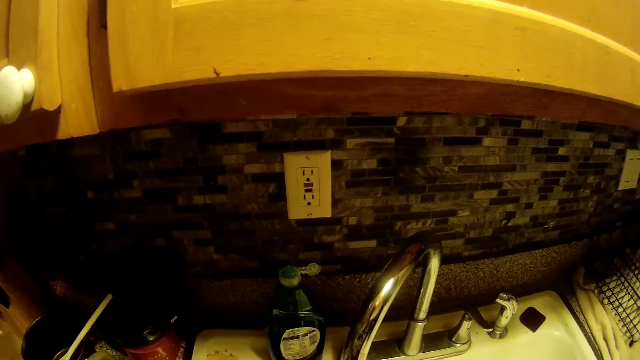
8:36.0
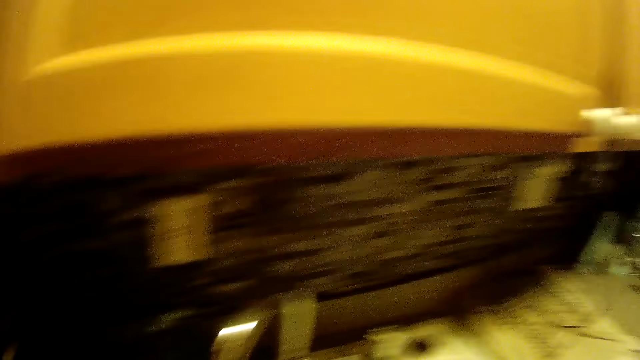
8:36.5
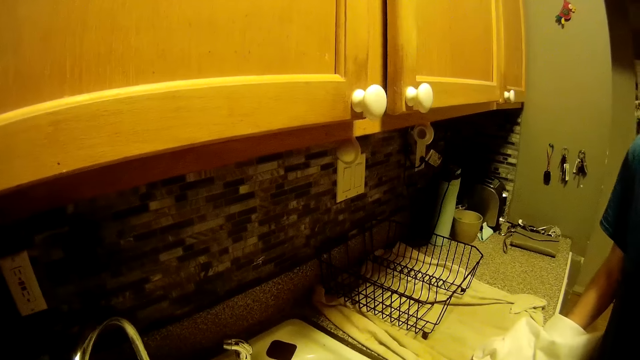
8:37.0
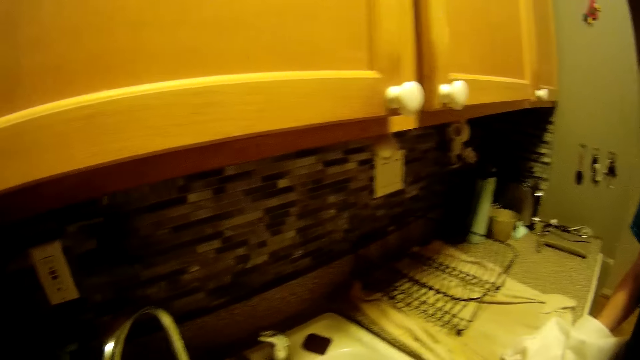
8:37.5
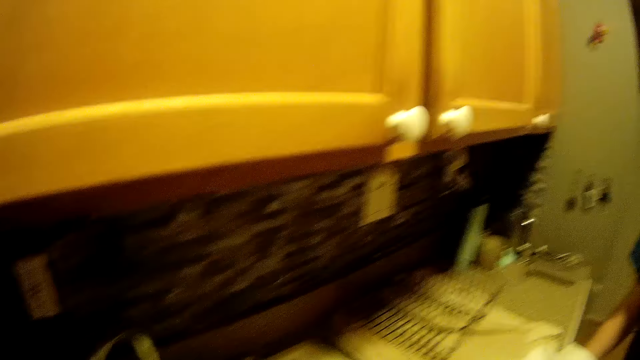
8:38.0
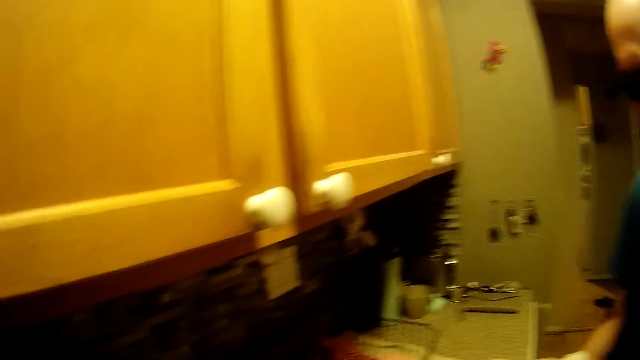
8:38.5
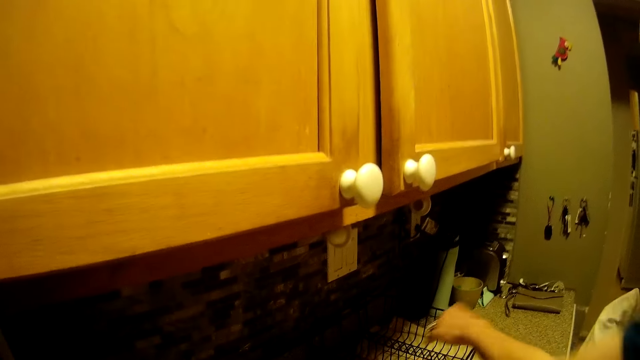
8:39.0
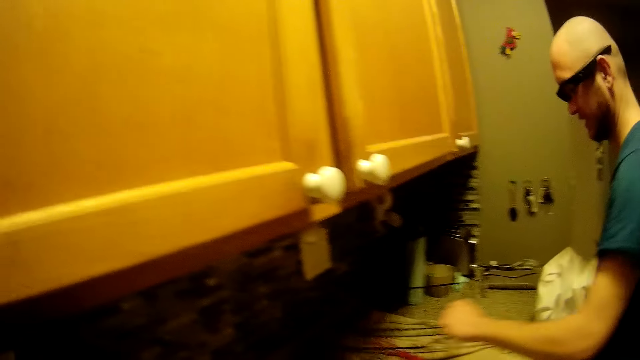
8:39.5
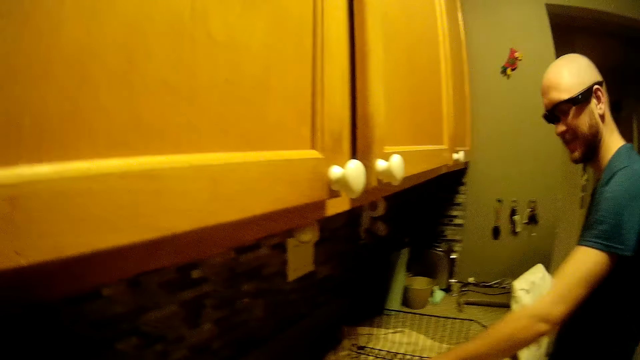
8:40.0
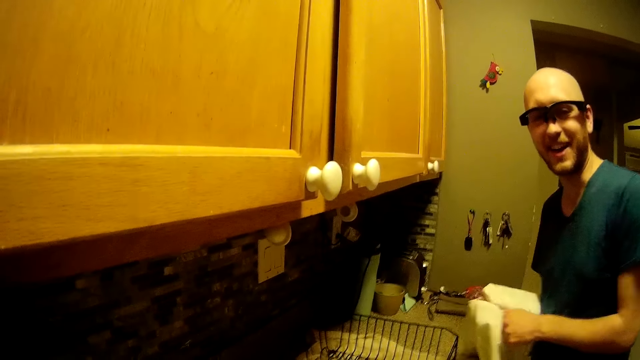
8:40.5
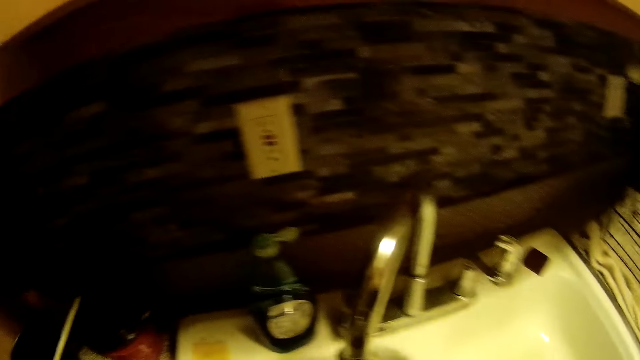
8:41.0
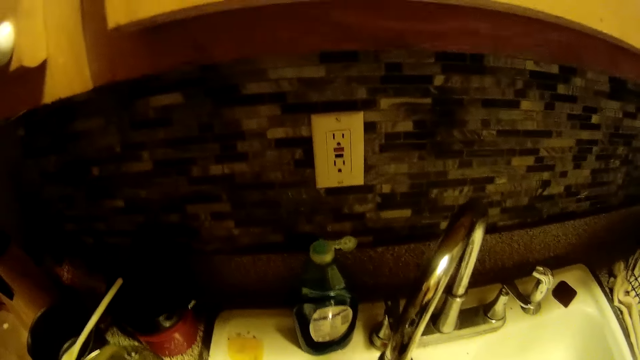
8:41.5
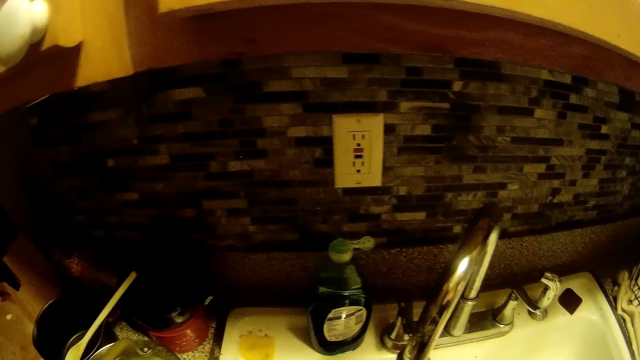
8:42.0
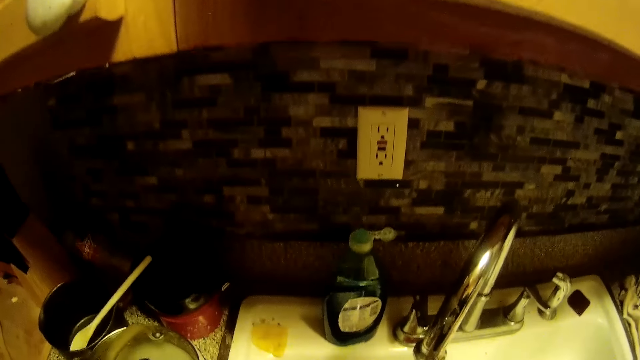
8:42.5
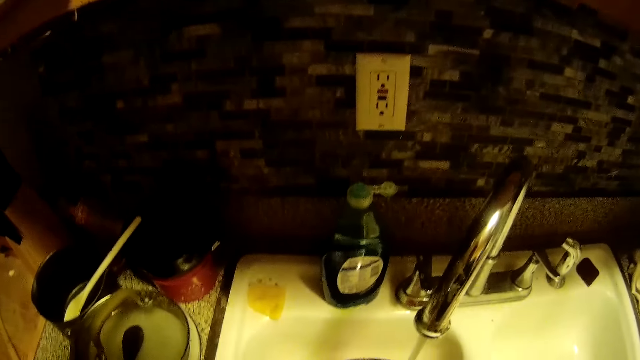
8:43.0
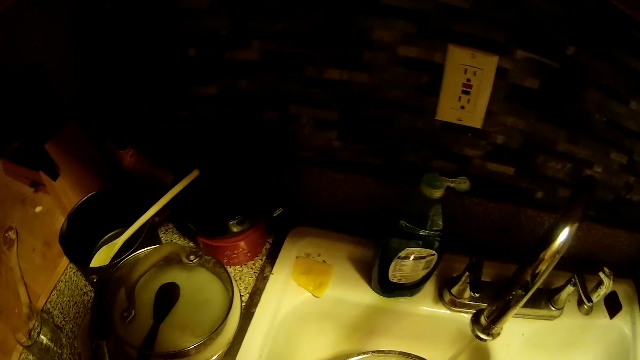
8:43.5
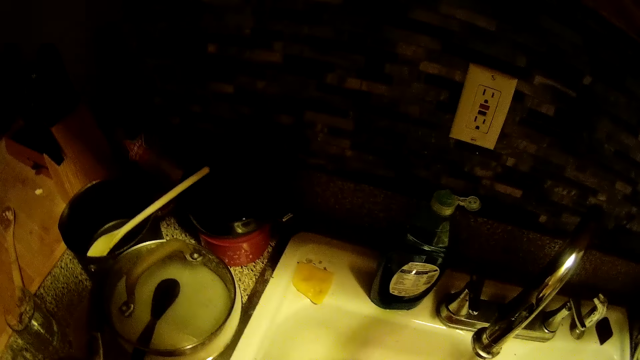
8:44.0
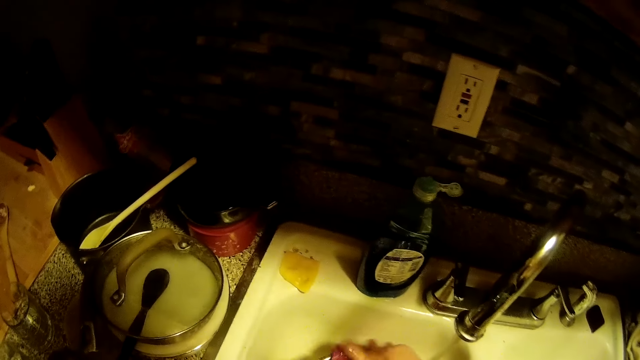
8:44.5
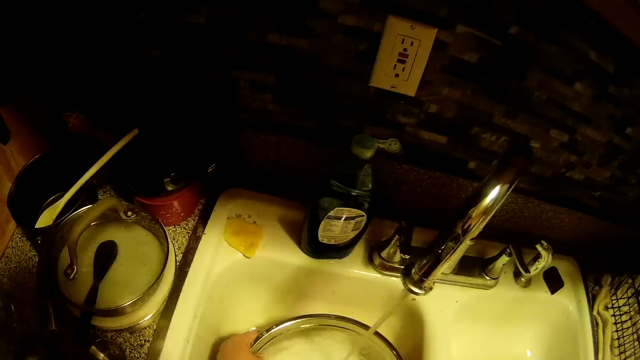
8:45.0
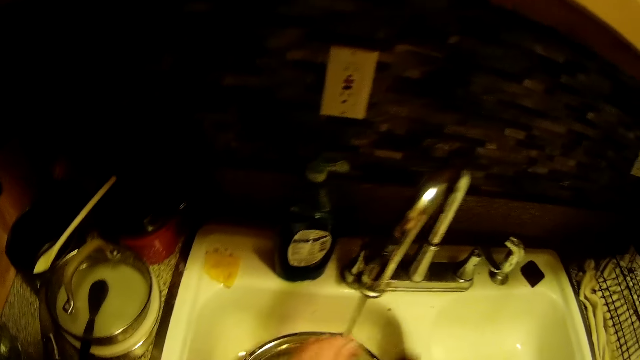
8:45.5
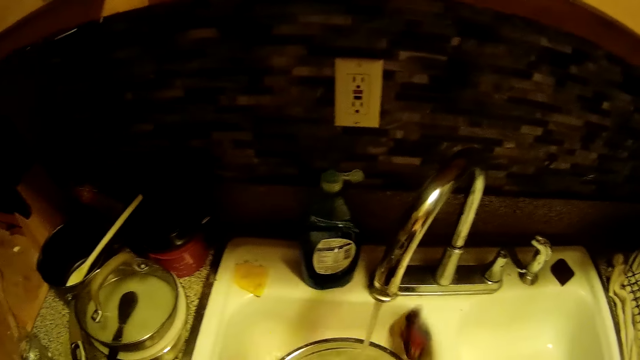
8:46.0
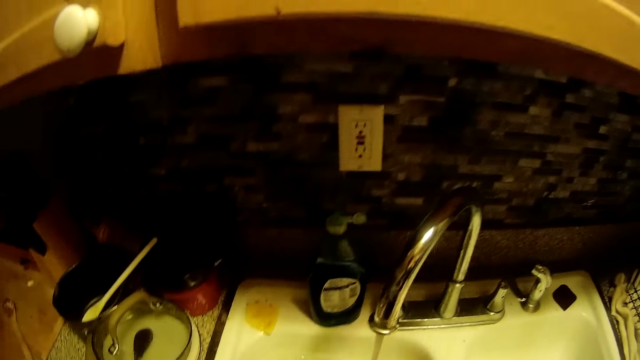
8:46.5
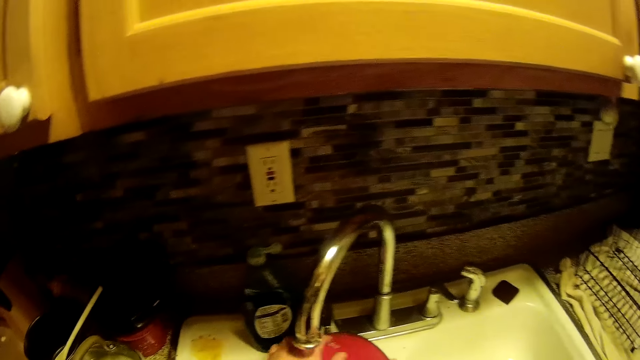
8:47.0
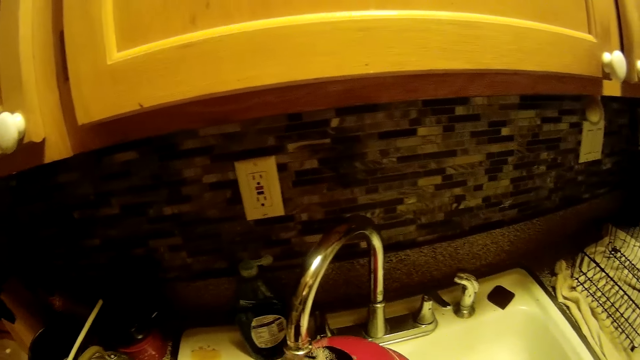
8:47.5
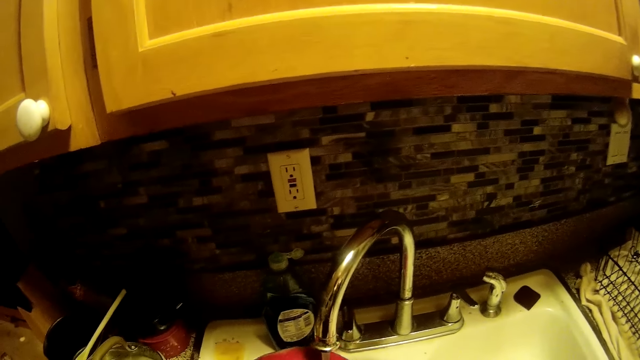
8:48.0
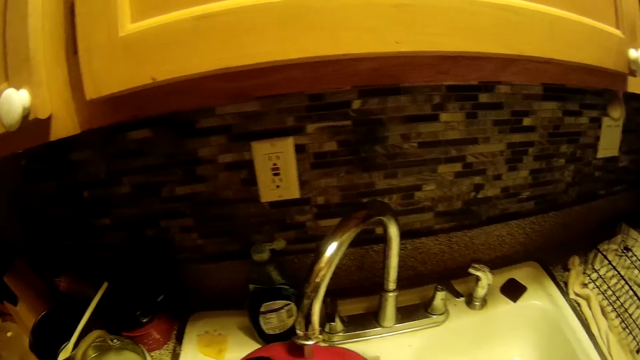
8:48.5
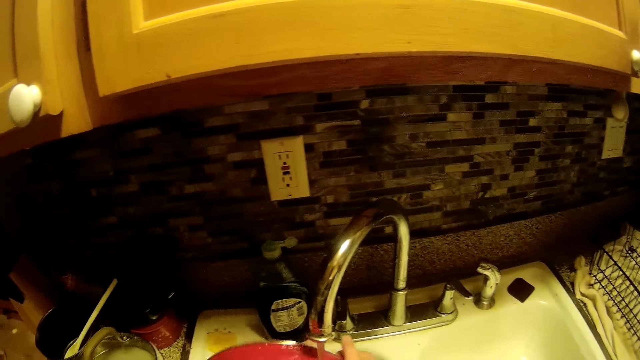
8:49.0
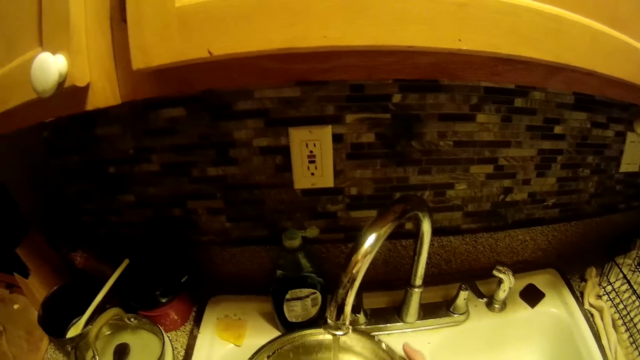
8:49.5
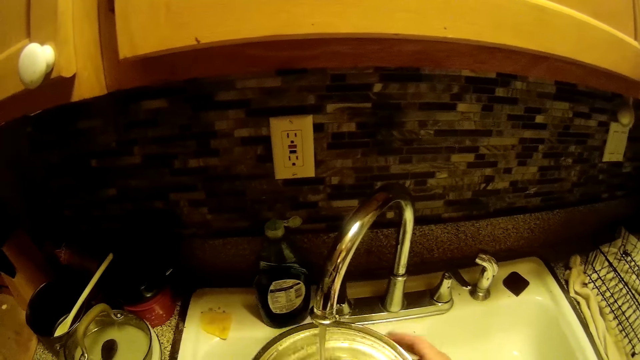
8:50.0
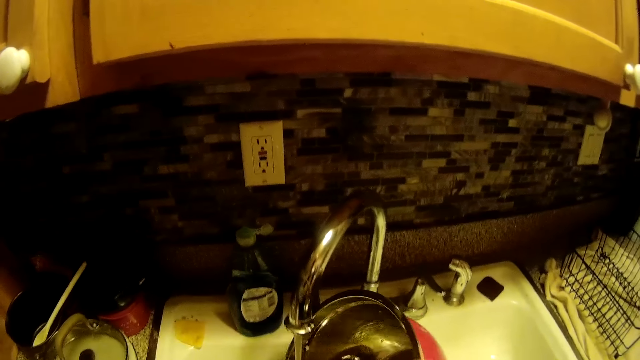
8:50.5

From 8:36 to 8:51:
The camera wearer looks around and talks to a man. She places an egg beater on the kitchen countertop with her right hand. The man adjusts the silverware basket on the napkin on the kitchen countertop with his left hand. He wipes the egg beater in his left hand with the napkin in his right hand. The camera wearer washes a bowl in the sink with a sponge in her right hand. She rinses her left hand with water from the kitchen sink tap. She flips the bowl in the kitchen sink with both hands. She rinses the bowl with water from the kitchen sink tap.

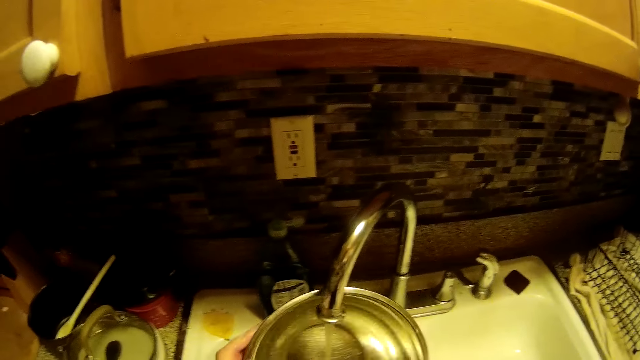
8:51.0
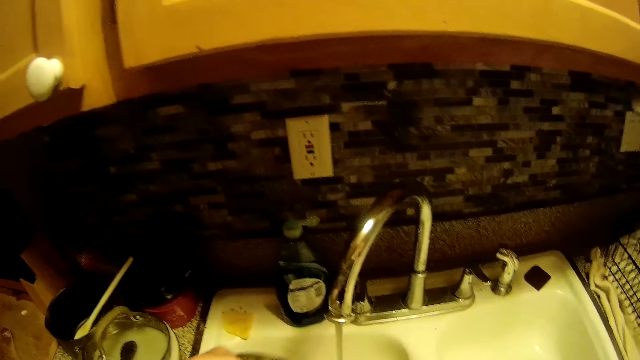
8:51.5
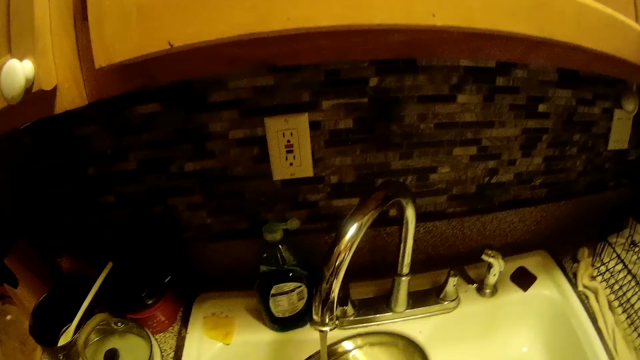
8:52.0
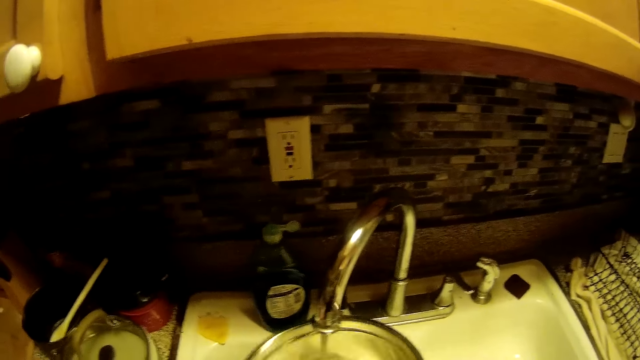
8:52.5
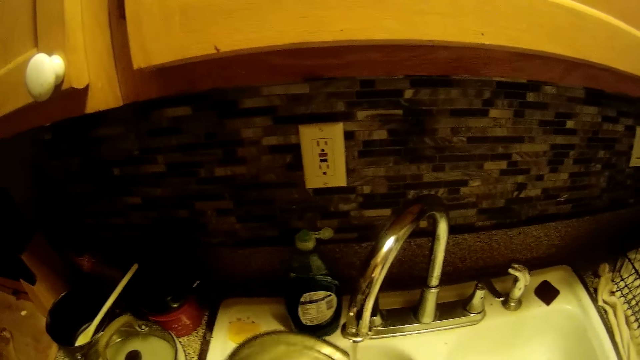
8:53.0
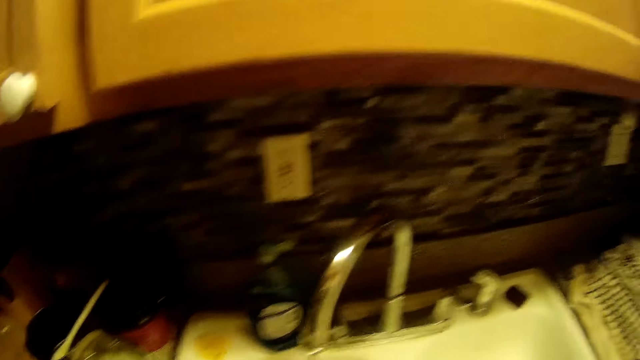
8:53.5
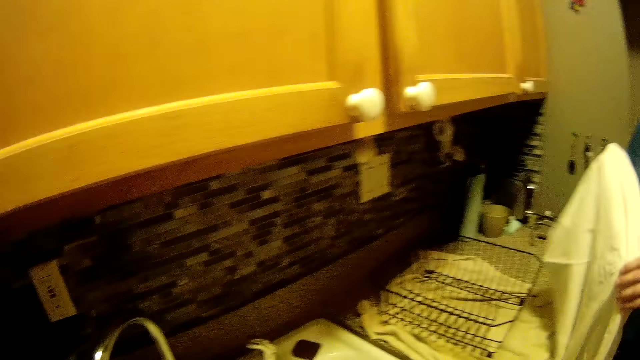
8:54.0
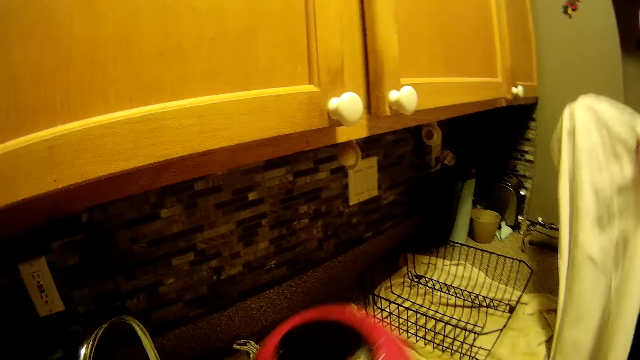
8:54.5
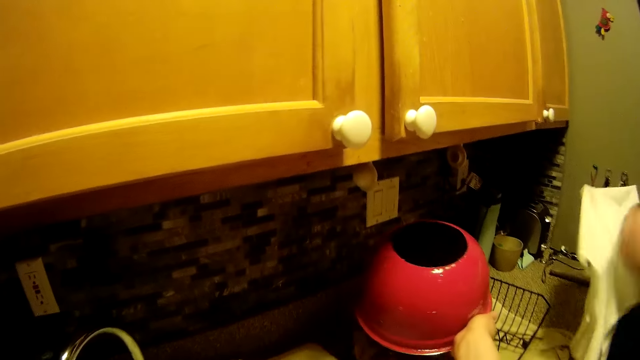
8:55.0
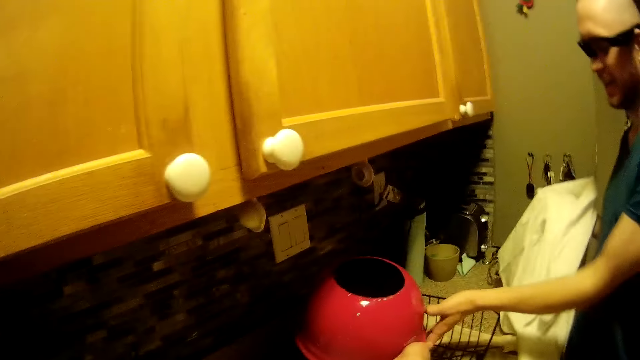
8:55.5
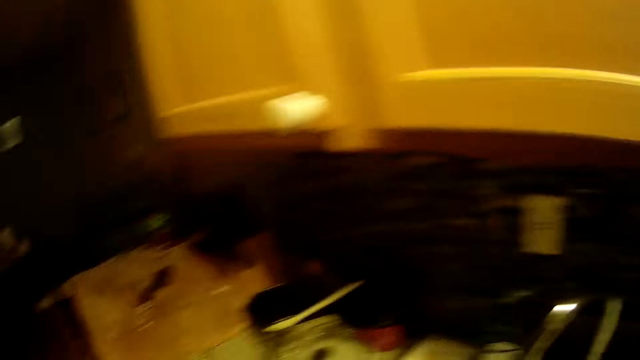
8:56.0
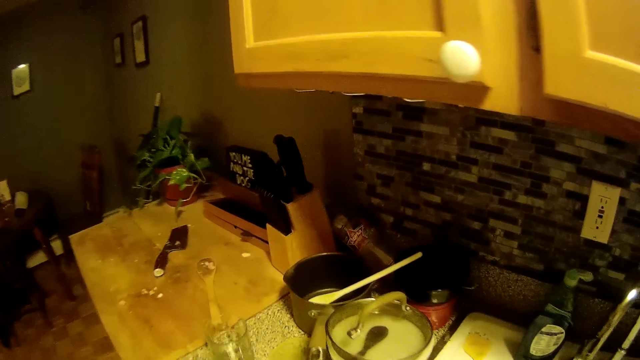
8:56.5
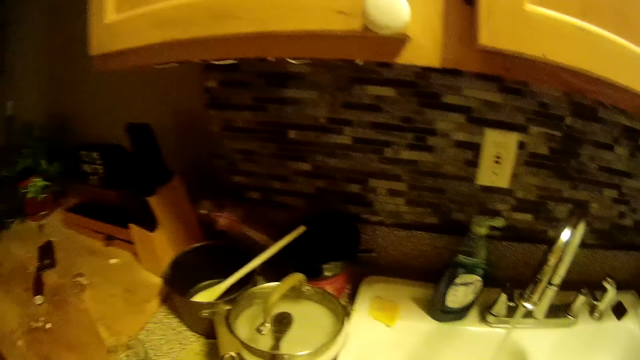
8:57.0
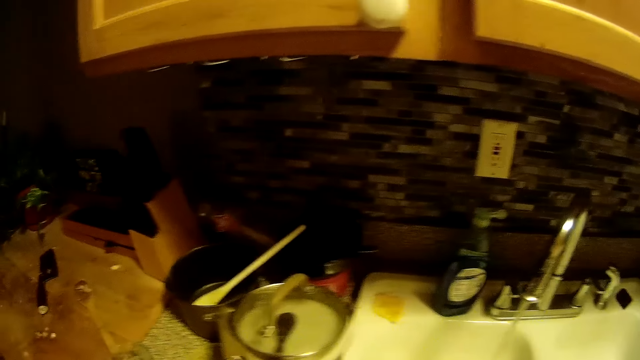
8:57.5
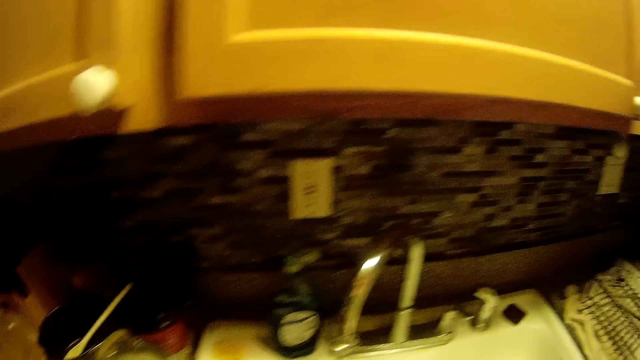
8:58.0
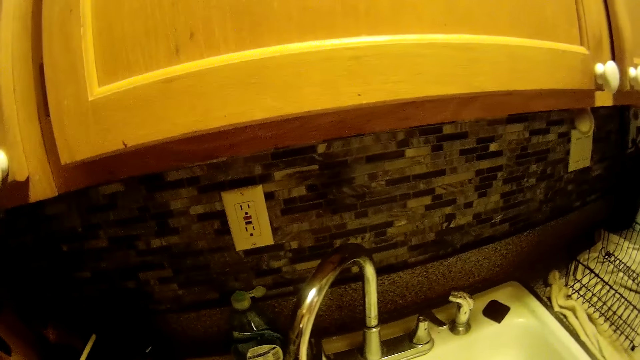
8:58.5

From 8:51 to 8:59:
The camera wearer places the bowl into the silverware basket on the napkin on the kitchen countertop with her right hand.
